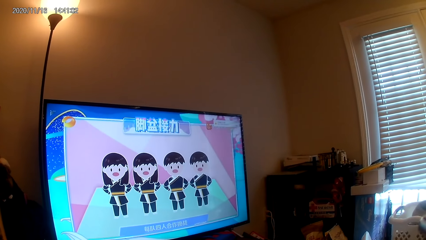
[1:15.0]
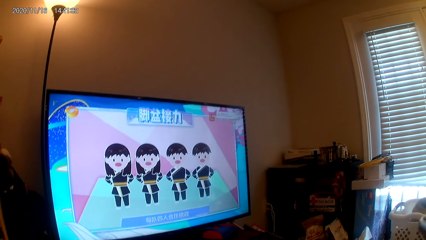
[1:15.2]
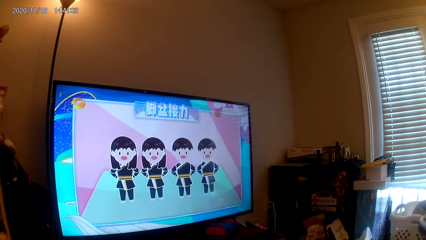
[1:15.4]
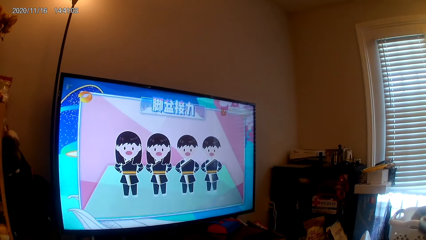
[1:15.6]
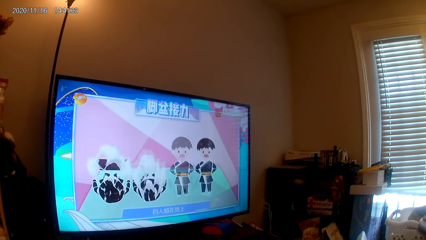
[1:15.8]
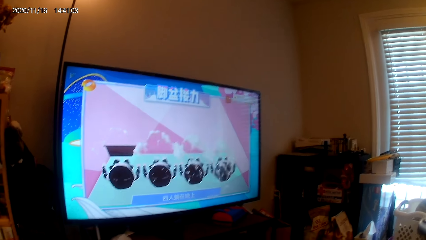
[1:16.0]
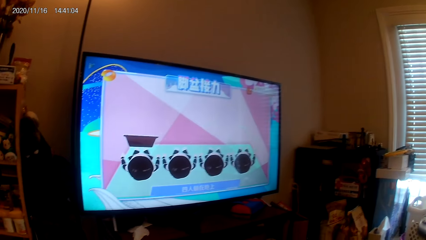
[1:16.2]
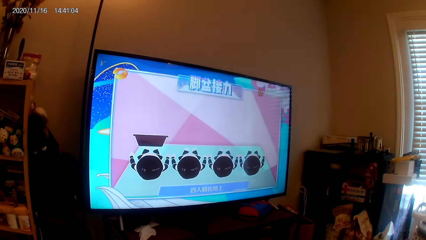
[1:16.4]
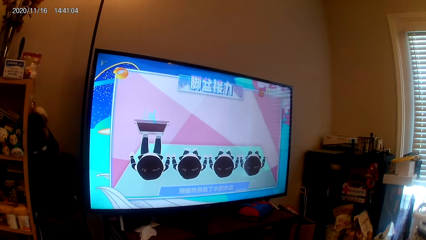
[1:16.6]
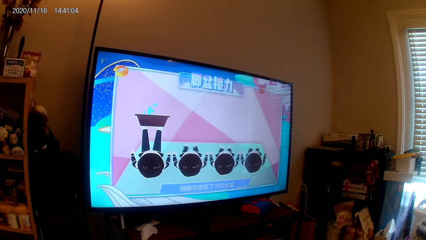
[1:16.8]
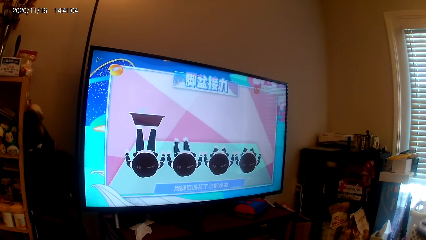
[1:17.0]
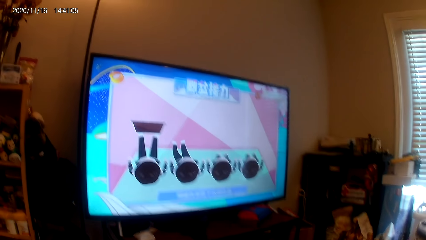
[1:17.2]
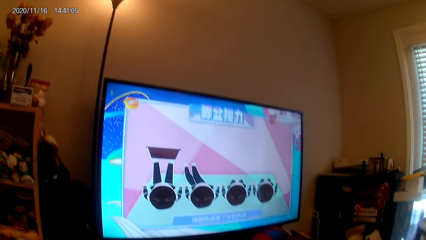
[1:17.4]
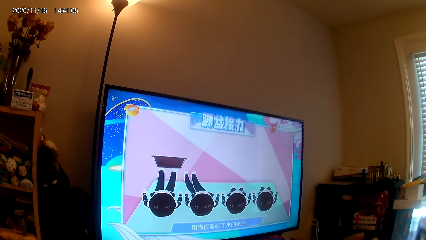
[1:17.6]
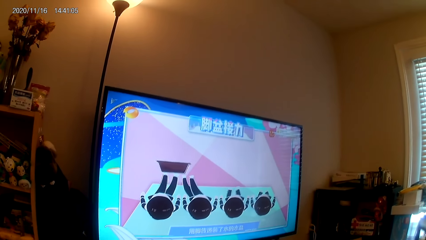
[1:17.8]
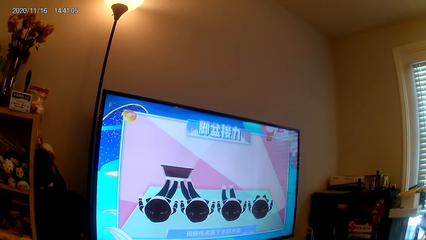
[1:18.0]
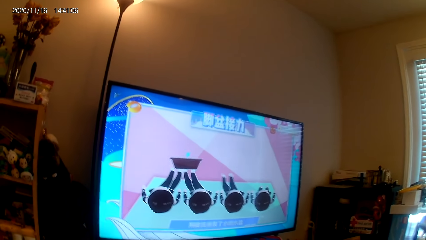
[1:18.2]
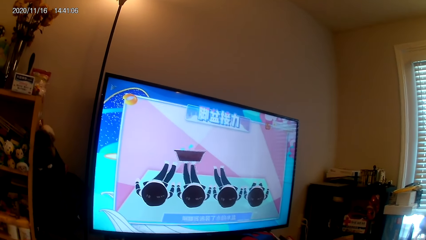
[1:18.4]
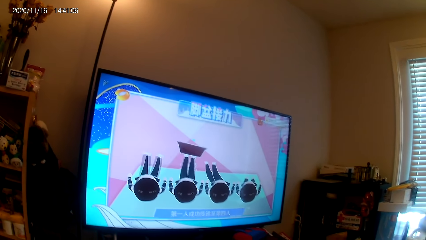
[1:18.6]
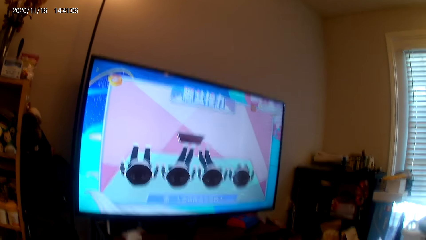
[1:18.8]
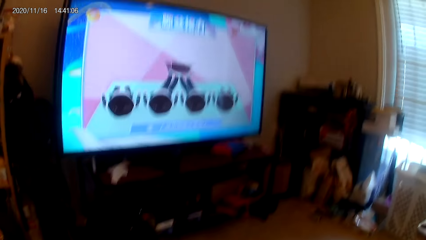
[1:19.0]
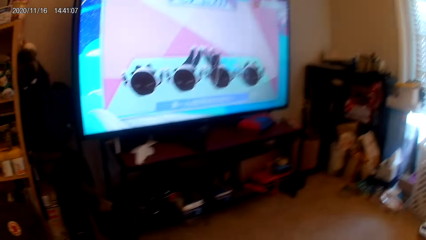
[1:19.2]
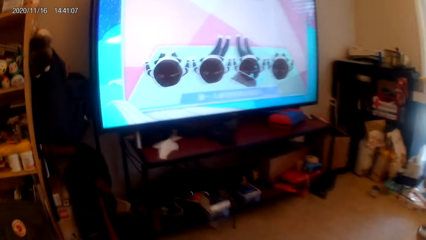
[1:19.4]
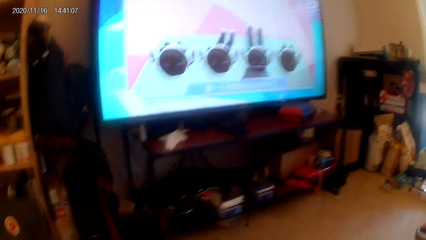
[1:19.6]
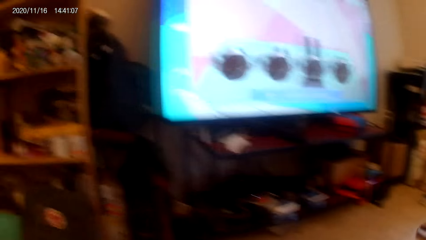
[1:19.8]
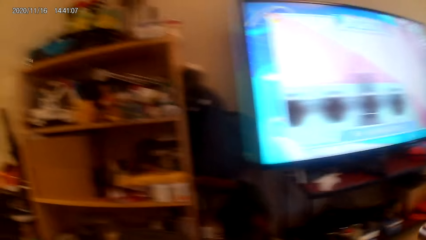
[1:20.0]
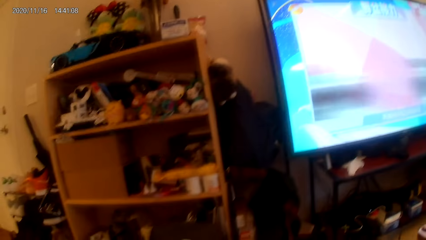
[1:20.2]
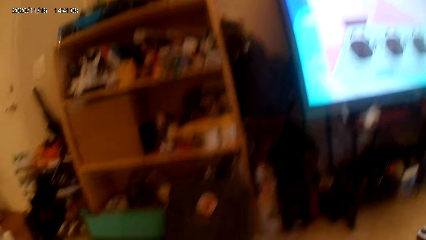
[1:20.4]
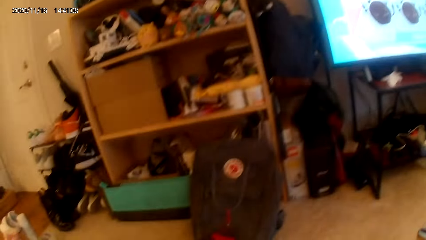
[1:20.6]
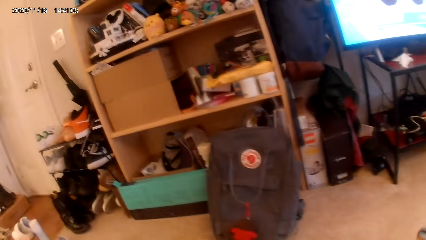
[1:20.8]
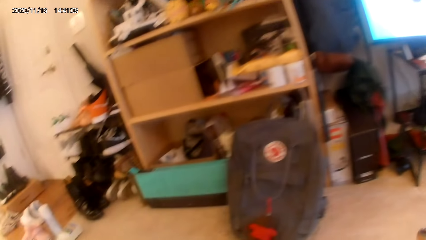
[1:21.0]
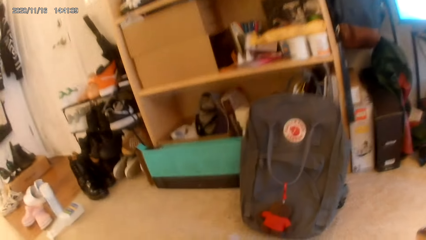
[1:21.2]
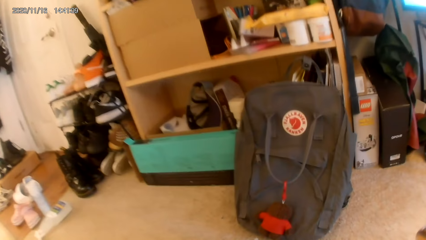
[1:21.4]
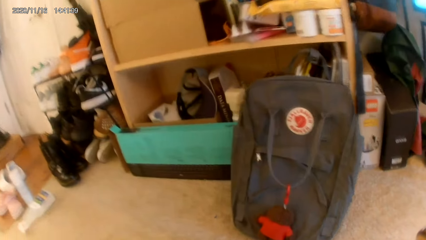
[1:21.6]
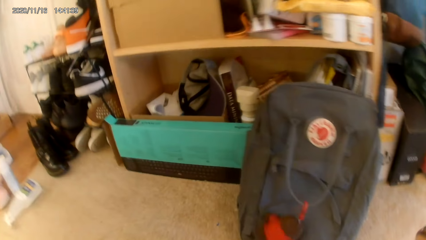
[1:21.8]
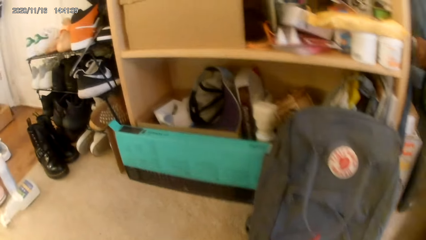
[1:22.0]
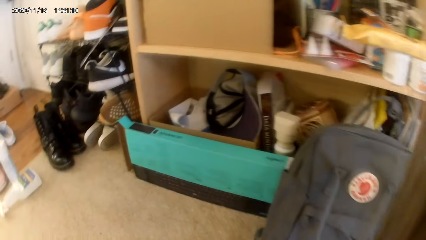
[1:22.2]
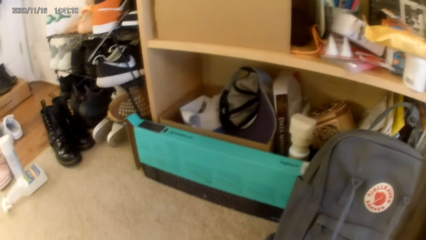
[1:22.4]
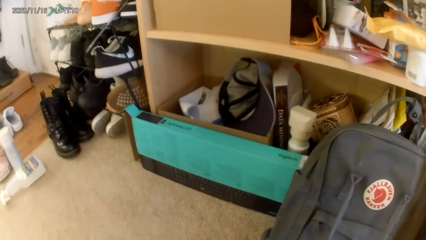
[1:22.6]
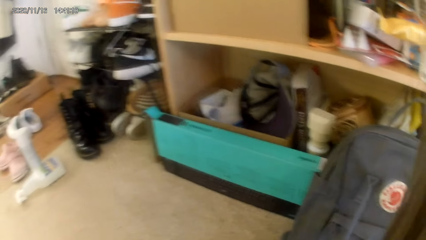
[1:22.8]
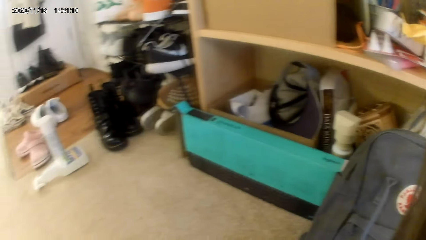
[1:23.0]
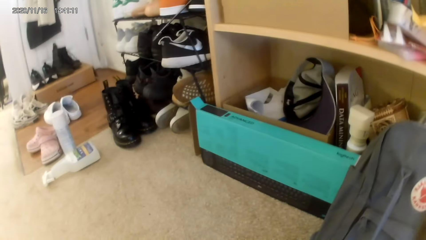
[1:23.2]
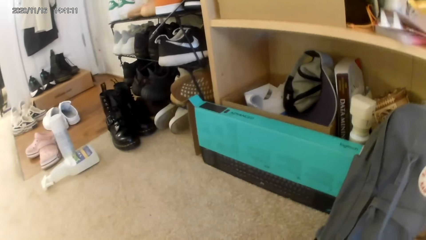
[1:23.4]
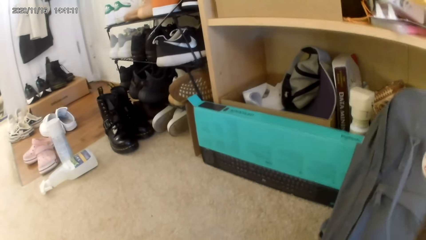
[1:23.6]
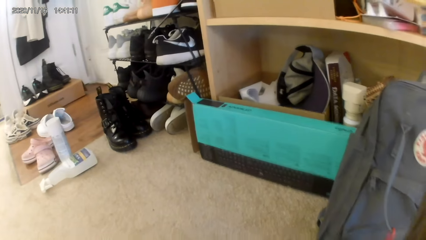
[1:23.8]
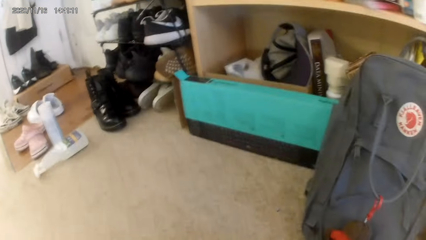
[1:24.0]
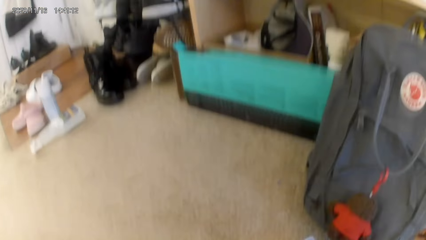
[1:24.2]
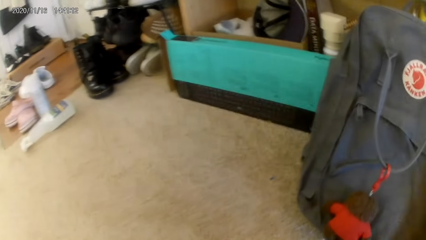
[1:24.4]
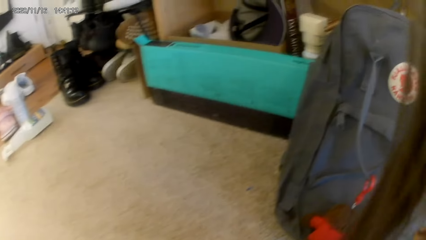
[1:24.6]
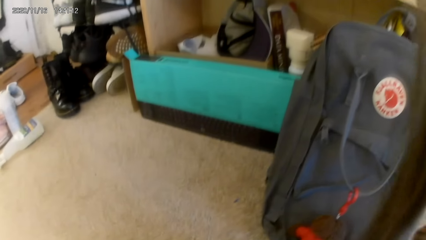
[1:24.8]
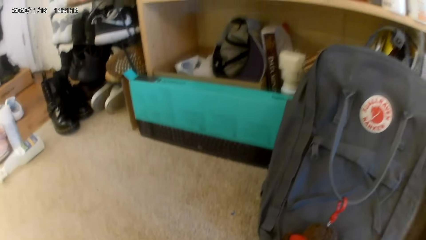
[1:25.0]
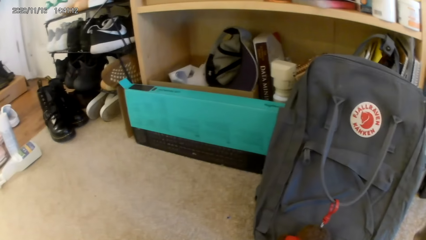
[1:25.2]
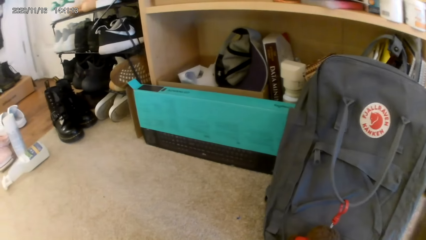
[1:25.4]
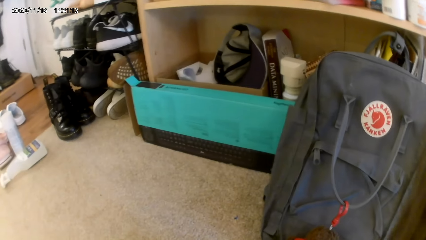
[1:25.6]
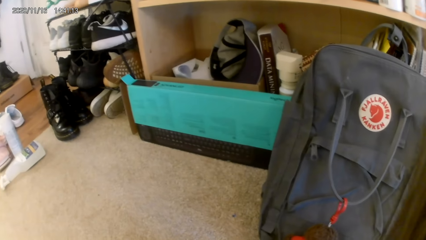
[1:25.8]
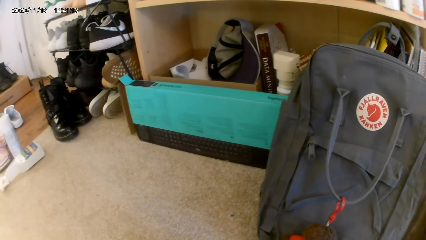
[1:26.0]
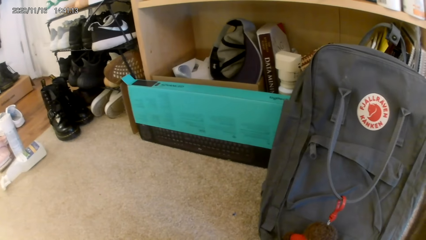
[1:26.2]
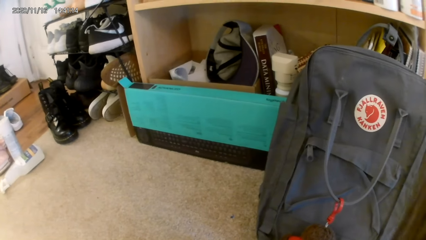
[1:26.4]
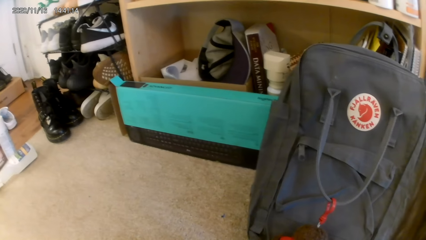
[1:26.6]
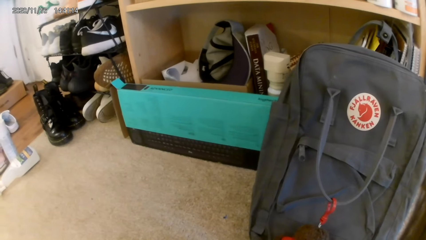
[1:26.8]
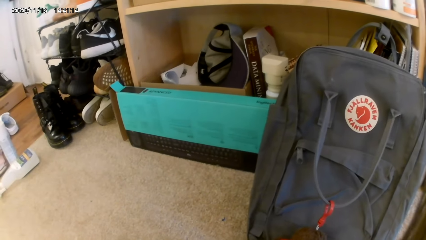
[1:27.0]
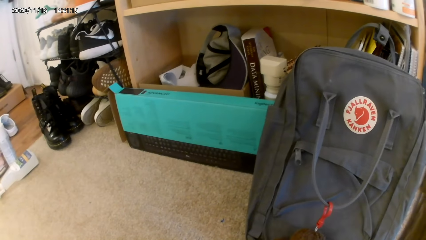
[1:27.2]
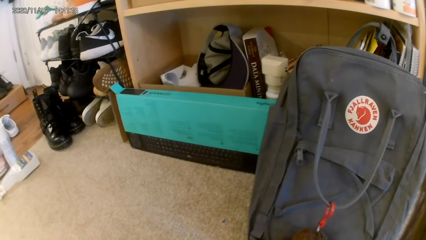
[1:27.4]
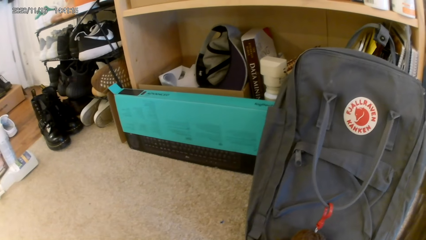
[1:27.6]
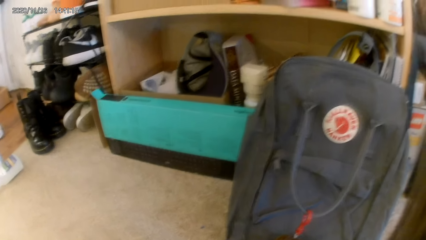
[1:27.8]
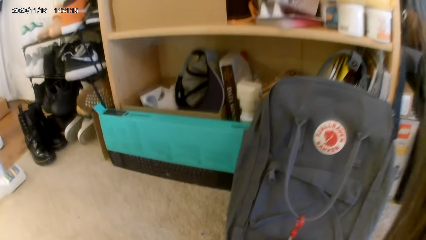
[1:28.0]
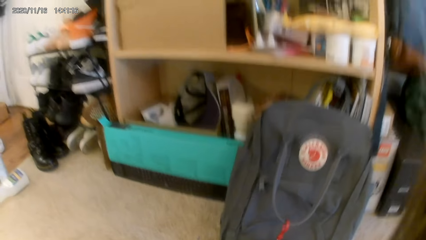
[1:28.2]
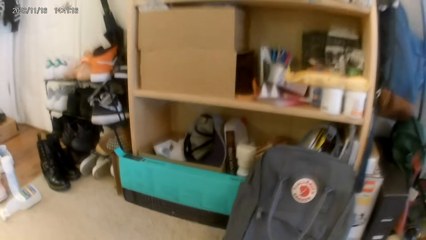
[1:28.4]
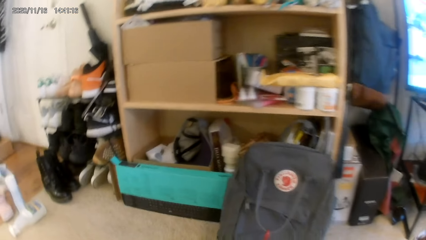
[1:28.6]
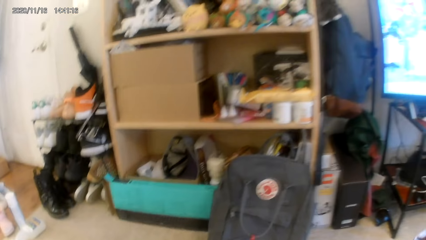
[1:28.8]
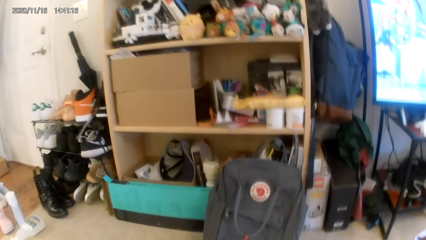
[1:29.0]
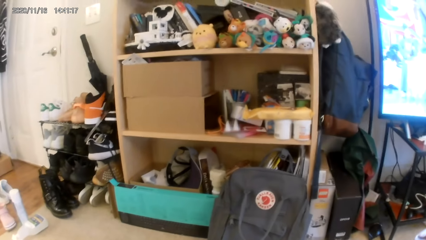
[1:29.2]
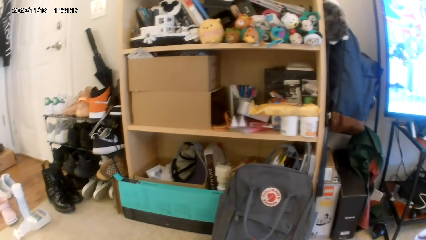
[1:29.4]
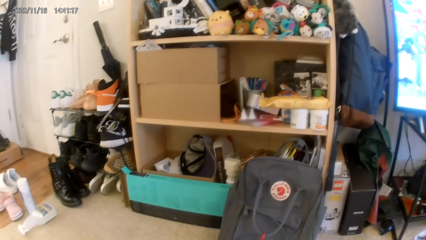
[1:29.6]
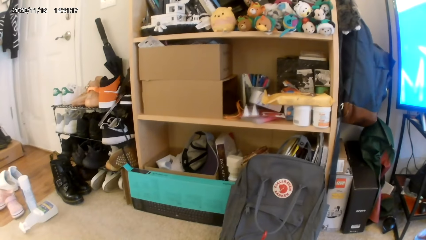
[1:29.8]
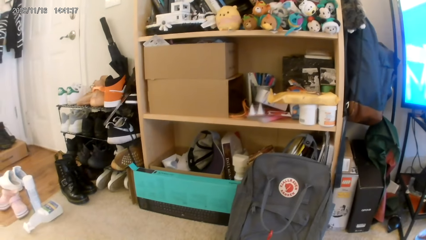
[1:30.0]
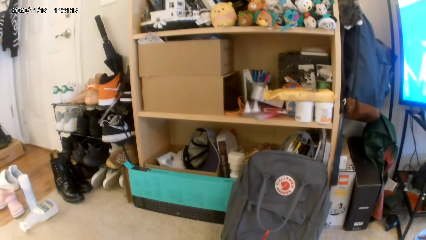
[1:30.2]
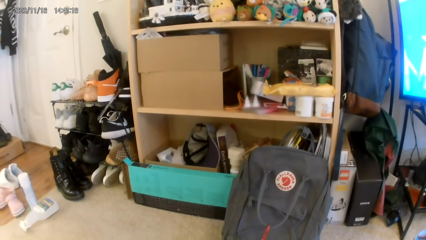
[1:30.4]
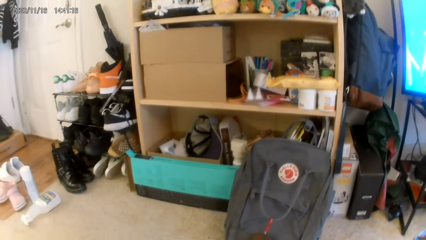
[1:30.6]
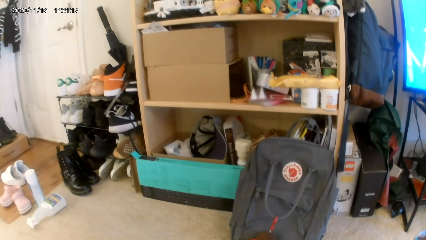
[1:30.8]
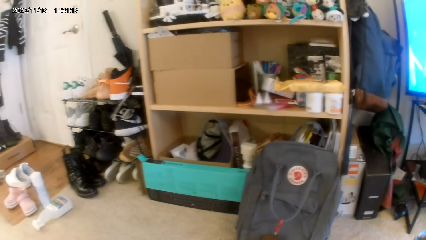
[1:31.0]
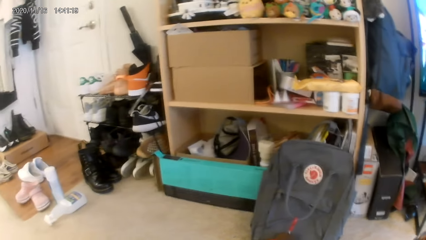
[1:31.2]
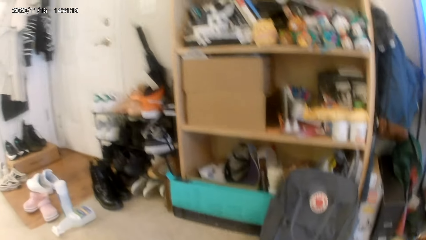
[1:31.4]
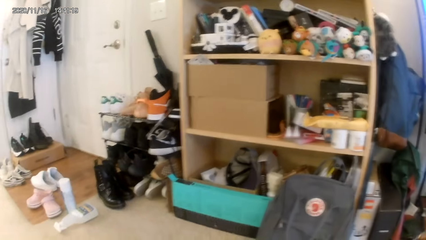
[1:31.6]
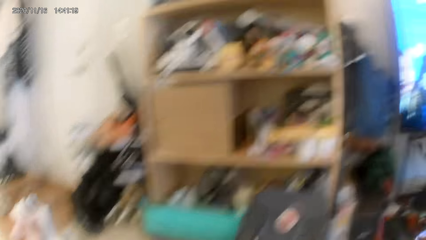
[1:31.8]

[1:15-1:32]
The camera wearer walks around. They look around.
